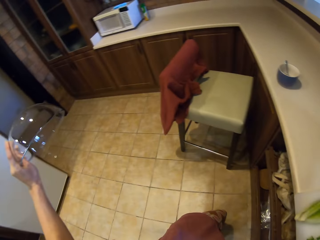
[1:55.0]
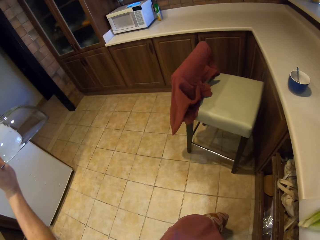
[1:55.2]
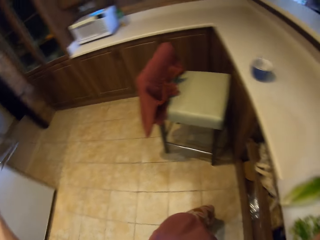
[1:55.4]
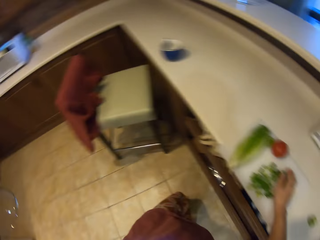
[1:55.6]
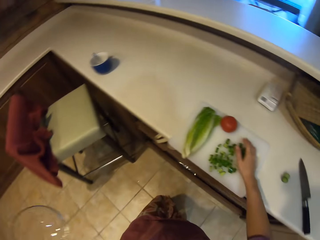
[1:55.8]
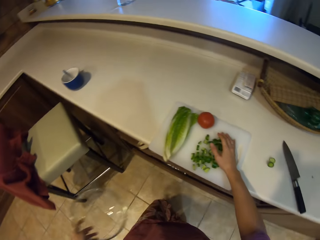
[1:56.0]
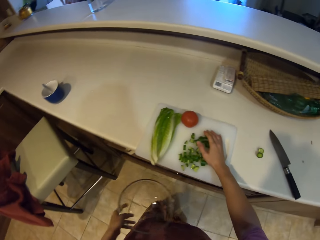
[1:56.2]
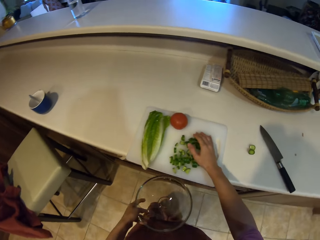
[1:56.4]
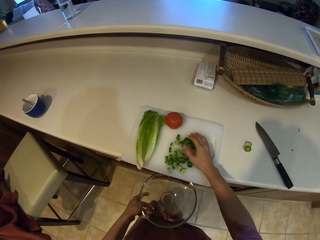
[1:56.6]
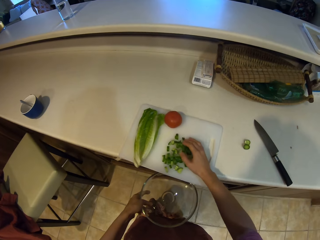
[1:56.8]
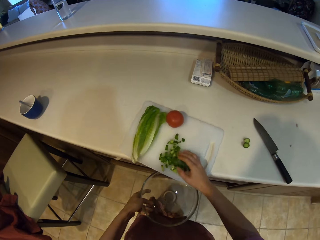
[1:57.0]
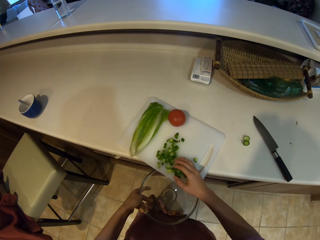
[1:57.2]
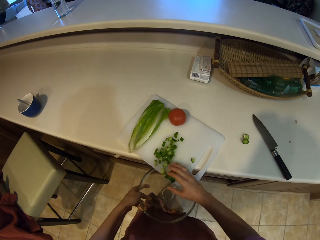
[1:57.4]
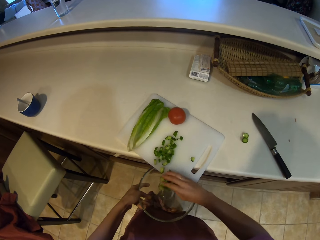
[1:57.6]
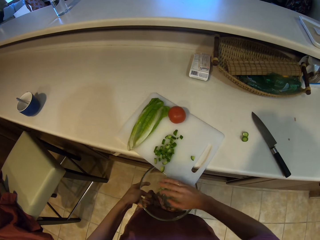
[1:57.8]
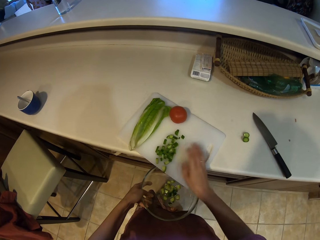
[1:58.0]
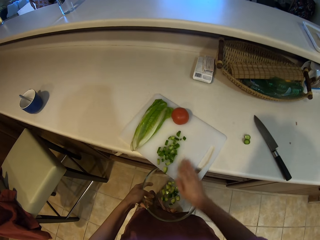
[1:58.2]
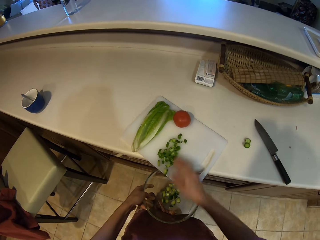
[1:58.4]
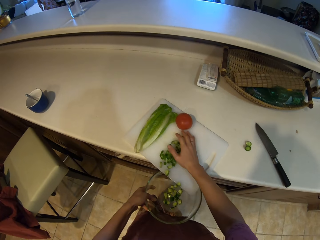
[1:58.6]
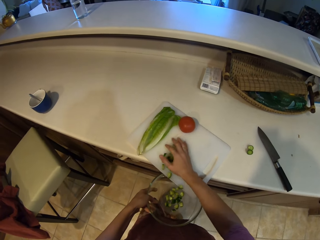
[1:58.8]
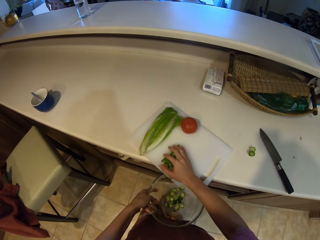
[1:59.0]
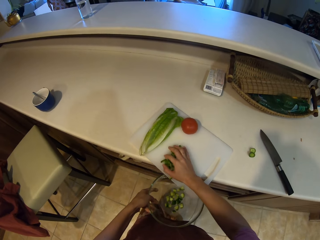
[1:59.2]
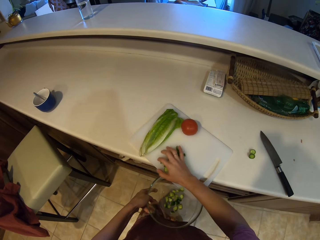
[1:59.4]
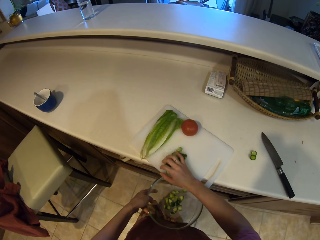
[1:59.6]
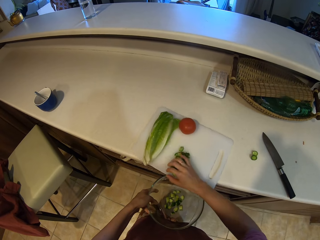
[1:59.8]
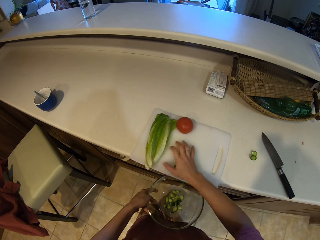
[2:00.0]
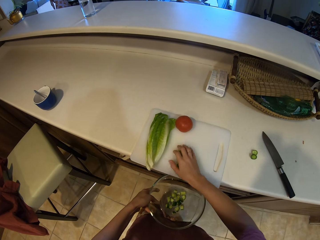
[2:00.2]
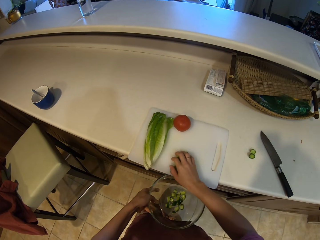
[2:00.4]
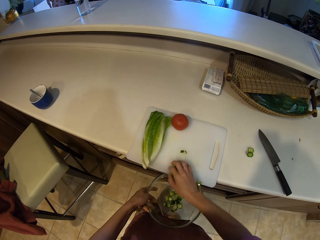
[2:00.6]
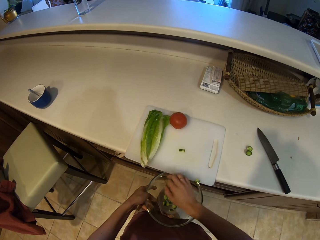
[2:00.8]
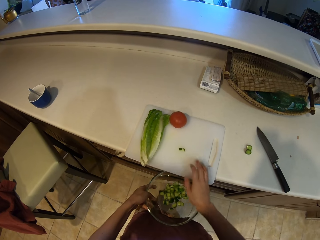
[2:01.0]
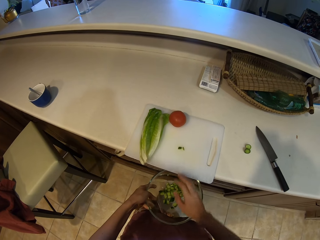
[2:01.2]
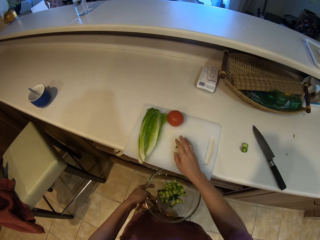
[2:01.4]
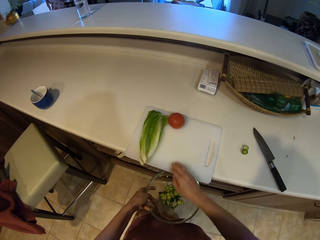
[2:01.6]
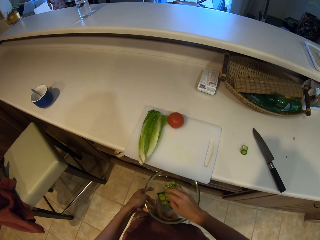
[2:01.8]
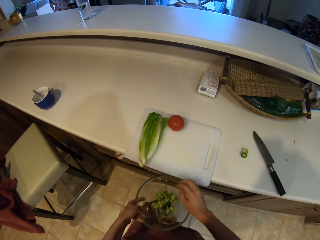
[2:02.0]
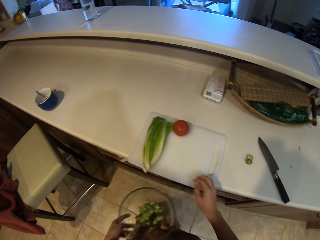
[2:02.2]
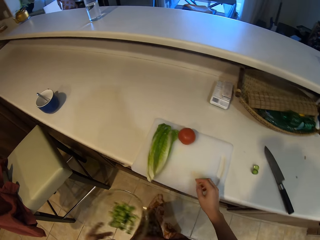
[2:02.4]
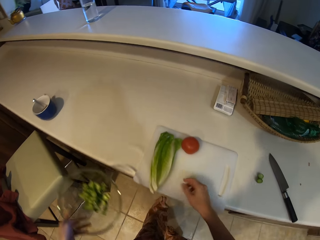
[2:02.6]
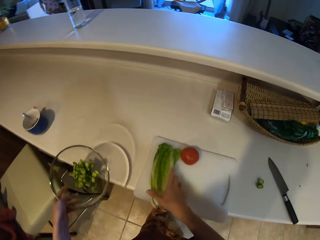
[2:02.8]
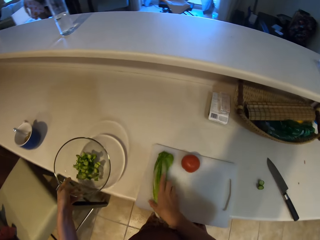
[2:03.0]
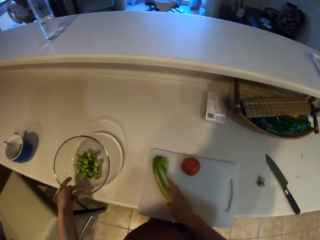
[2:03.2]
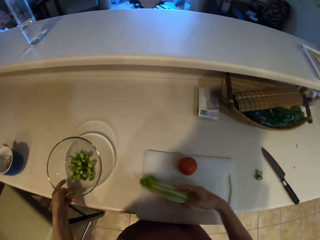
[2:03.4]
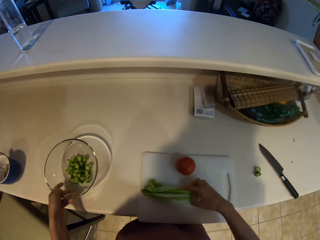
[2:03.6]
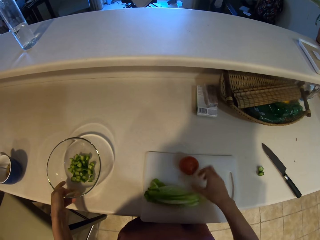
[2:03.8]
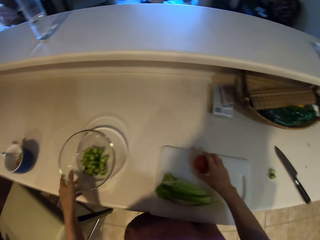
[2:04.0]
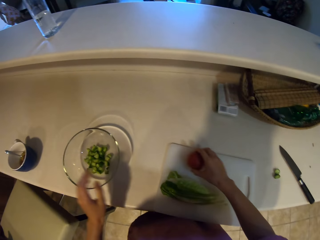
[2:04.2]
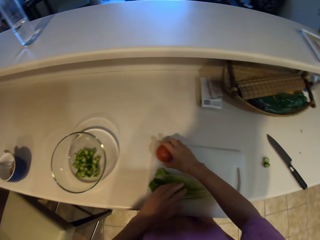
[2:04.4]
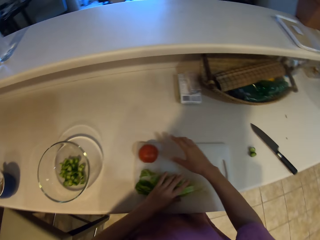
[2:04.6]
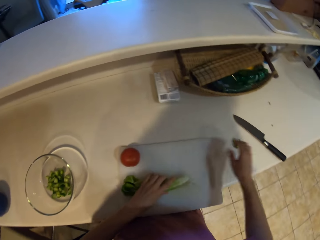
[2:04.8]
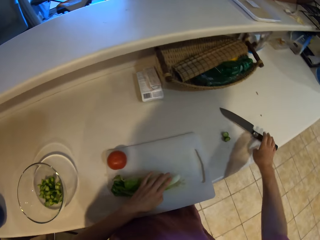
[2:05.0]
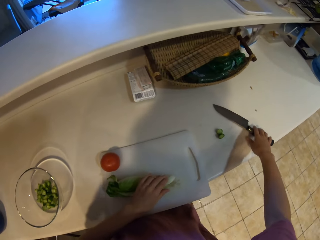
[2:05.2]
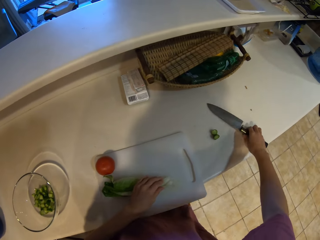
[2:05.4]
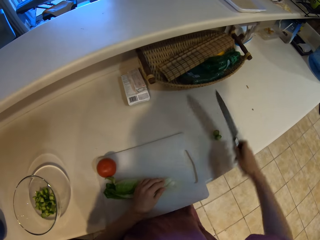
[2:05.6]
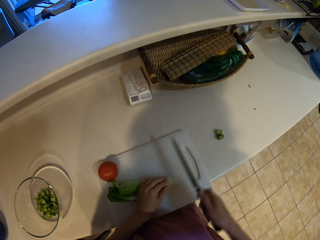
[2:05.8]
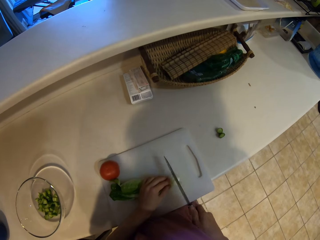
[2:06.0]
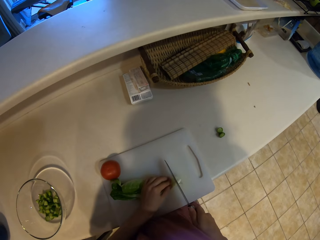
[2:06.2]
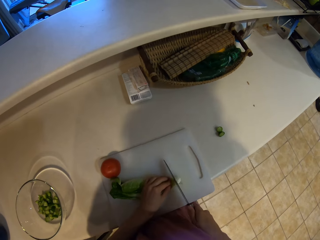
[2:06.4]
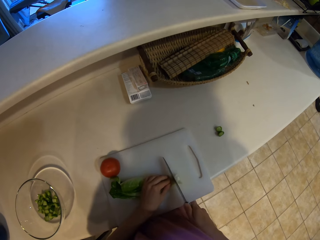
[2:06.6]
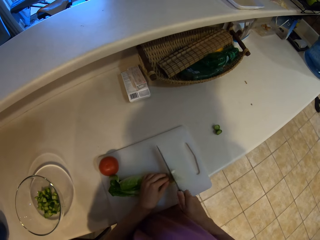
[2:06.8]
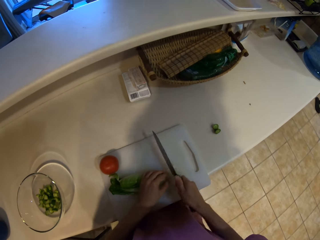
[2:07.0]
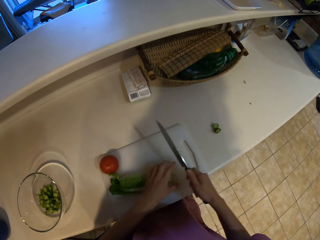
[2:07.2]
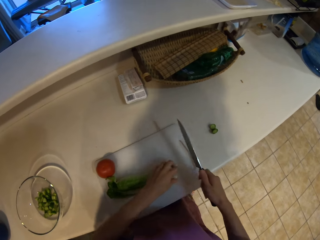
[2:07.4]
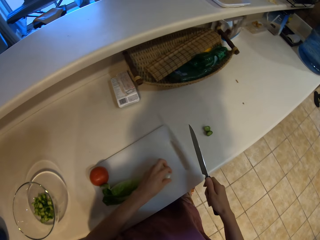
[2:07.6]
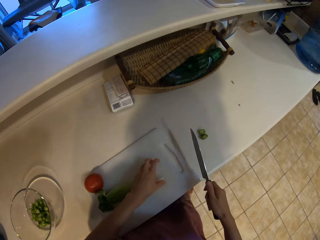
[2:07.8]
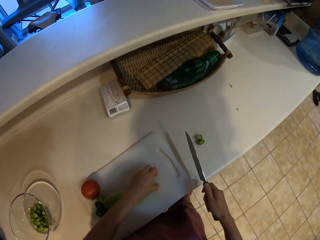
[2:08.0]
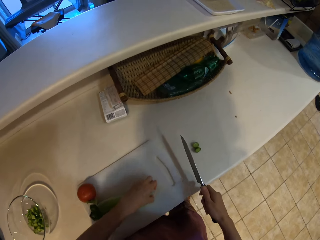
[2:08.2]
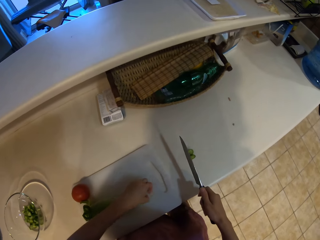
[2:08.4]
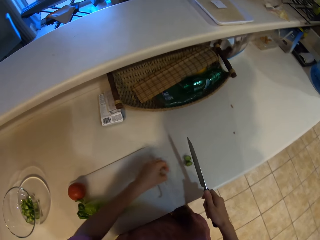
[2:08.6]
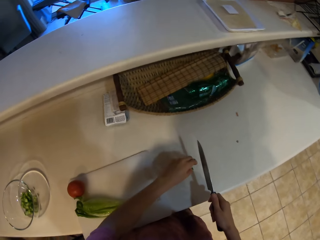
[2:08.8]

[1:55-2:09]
The camera wearer inverts the bowl. They put the cucumber pieces in the bowl. They move the lettuce. They place the bowl on the countertop. They move the tomato. They pick up the knife. They hold the knife. They cut the lettuce.

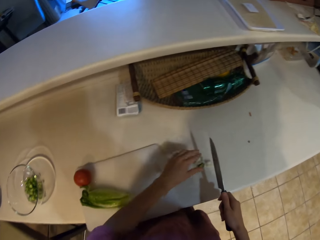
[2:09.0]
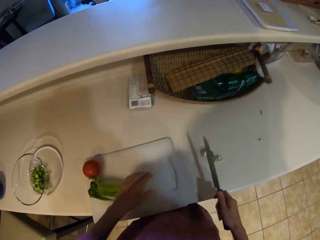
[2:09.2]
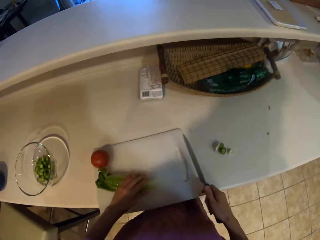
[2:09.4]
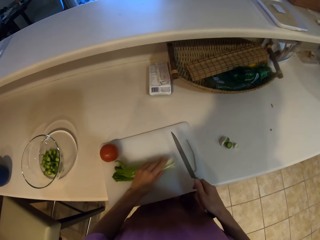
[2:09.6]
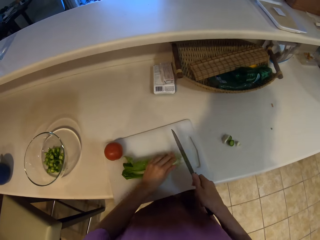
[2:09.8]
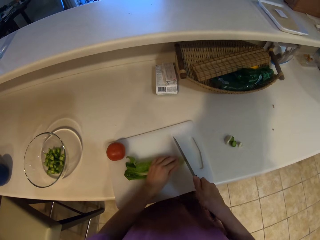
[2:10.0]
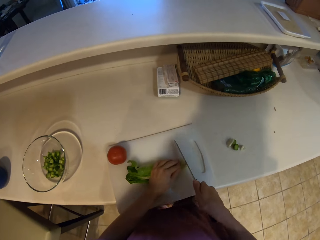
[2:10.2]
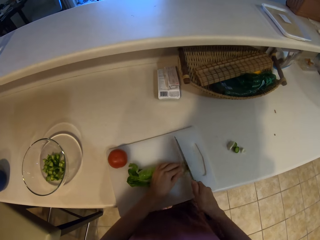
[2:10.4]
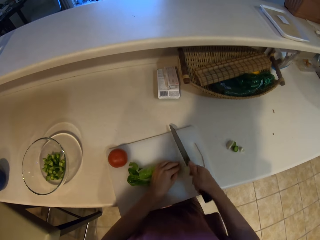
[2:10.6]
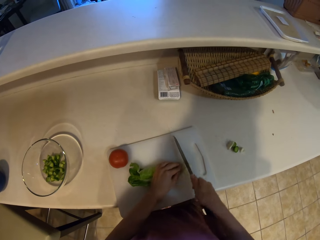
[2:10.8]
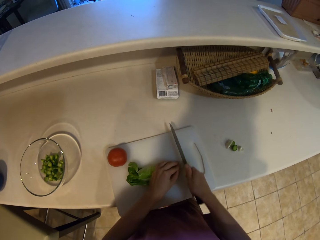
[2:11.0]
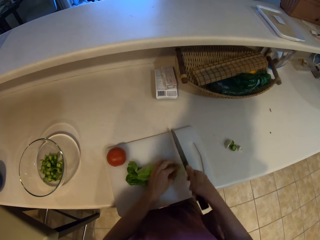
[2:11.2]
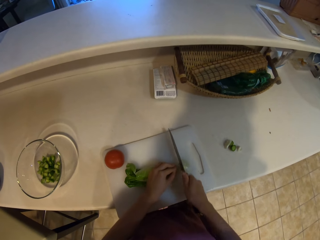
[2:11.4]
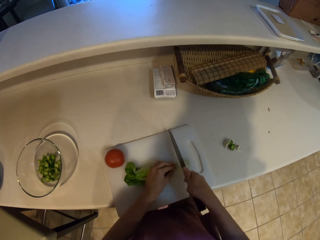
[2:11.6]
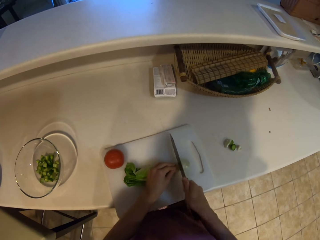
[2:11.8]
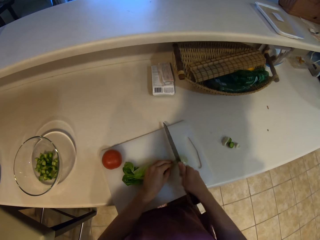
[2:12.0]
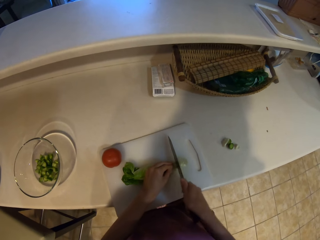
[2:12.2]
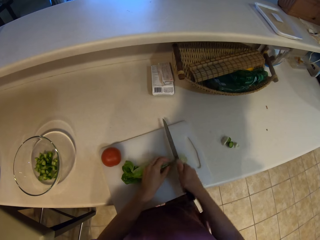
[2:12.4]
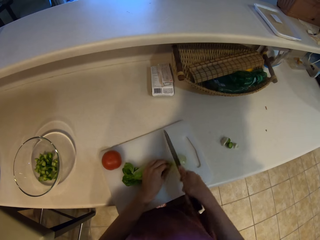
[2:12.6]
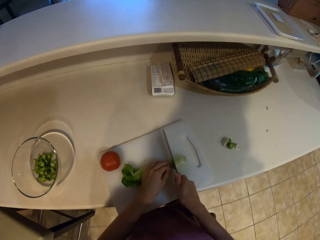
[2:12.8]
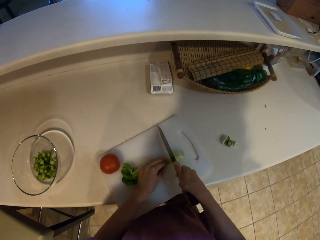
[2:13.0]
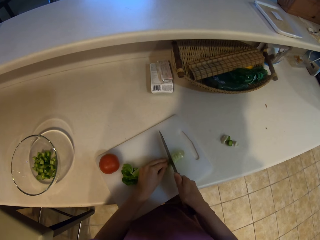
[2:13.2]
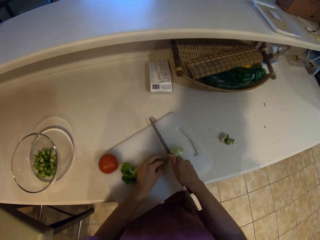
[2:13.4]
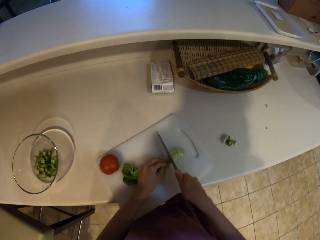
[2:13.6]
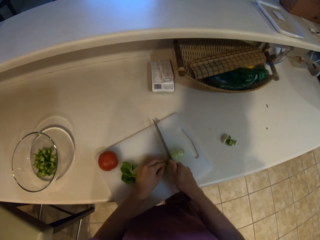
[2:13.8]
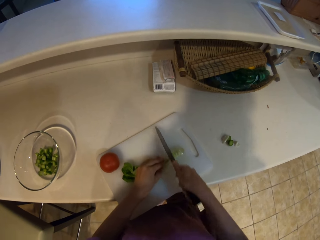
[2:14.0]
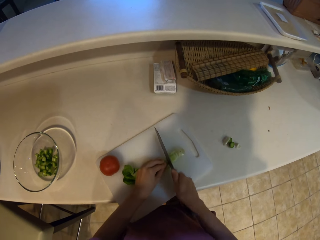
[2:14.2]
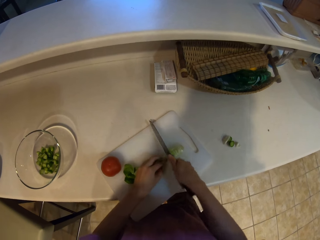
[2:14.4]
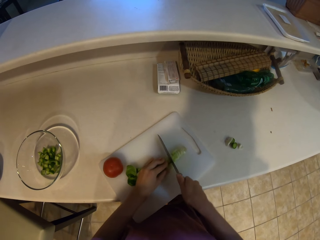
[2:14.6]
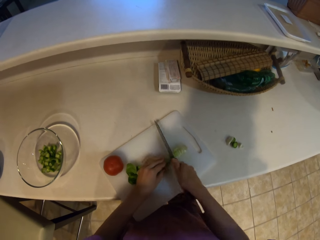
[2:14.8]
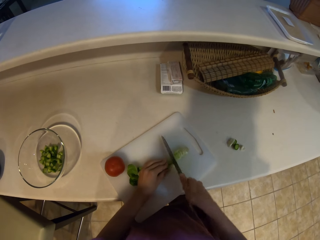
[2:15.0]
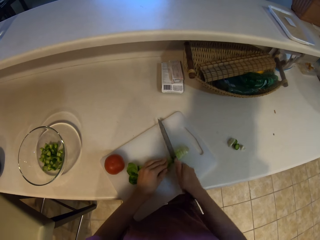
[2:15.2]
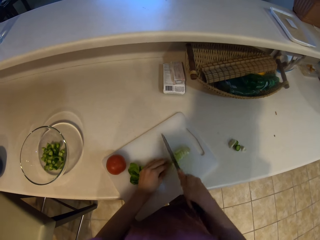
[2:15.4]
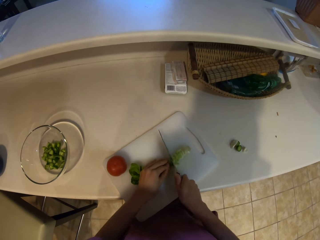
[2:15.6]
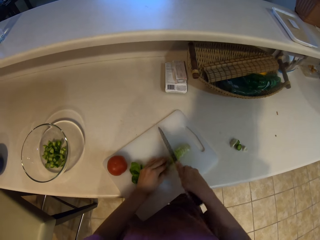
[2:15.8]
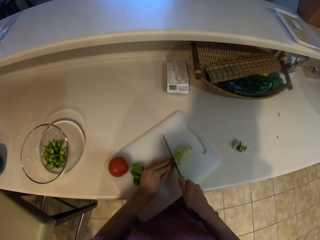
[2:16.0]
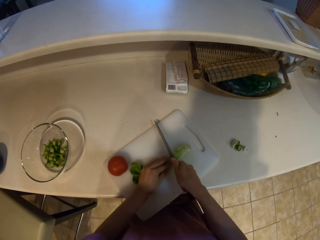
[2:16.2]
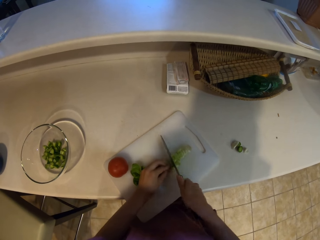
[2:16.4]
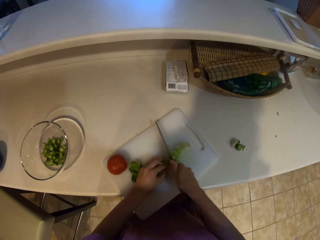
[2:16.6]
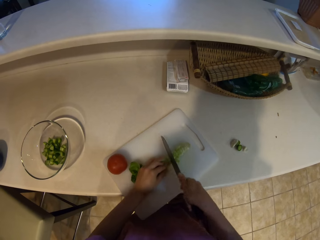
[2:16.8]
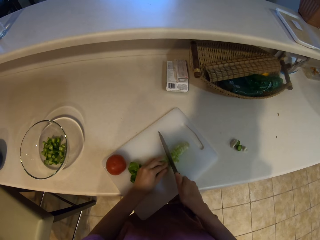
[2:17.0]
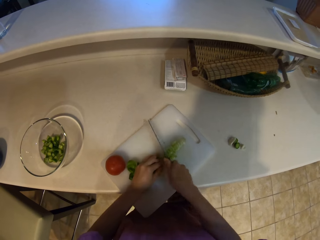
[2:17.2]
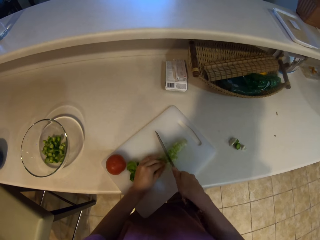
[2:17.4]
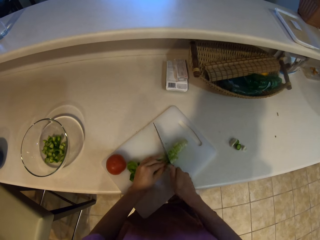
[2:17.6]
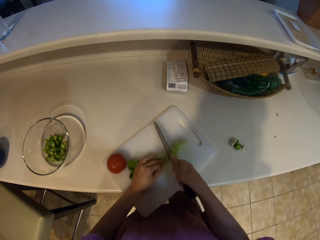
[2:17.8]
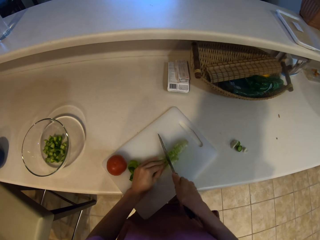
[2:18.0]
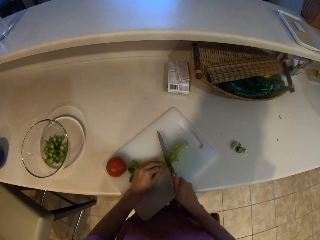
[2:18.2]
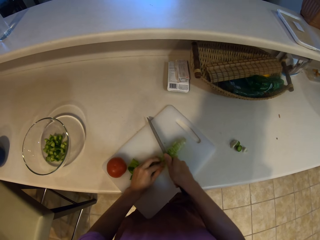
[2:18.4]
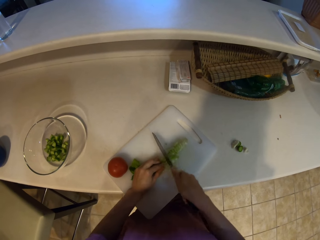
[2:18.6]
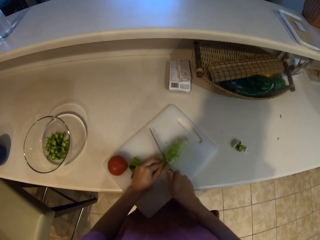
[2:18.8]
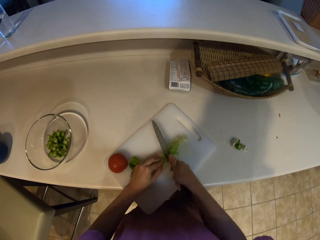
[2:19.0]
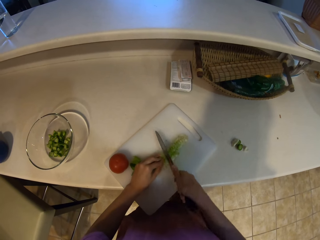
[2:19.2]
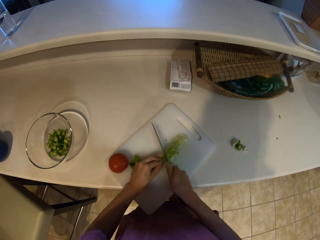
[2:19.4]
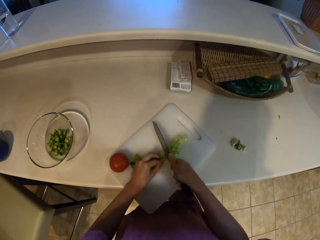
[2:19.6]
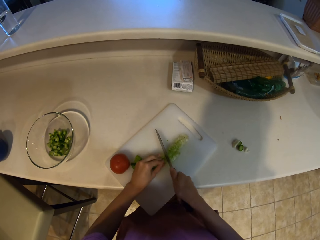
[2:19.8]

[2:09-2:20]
The camera wearer places the lettuce waste on the countertop. They cut the lettuce. They cut the spinach.
